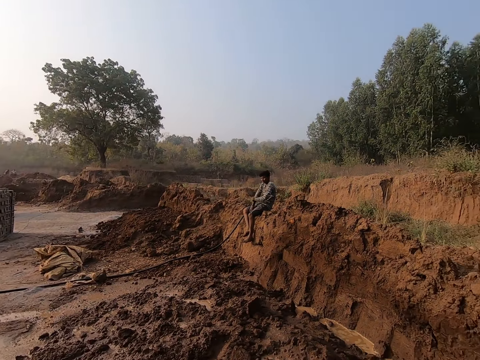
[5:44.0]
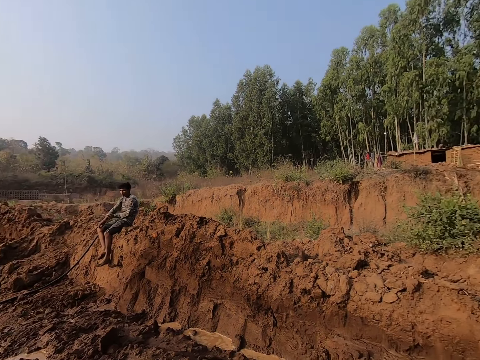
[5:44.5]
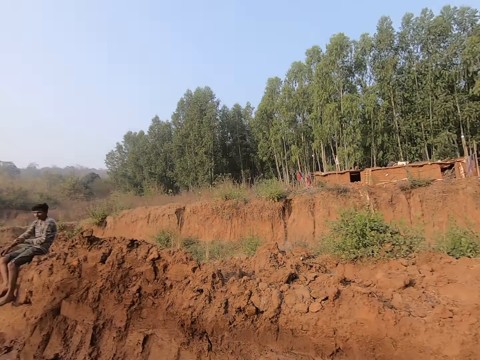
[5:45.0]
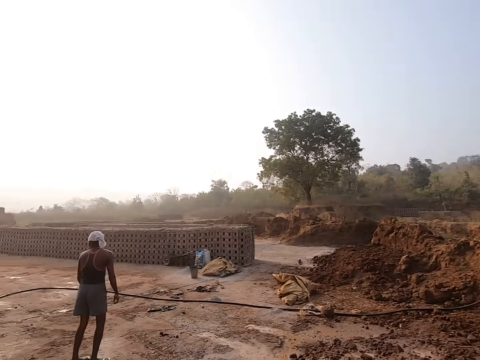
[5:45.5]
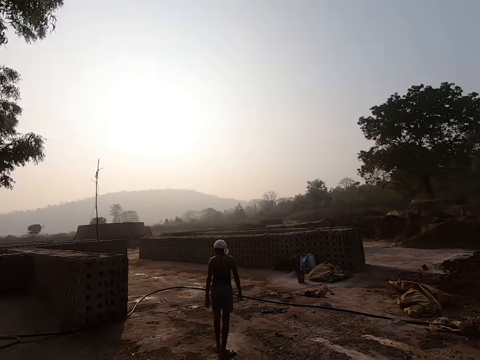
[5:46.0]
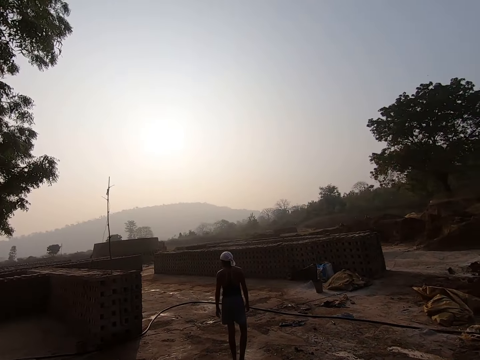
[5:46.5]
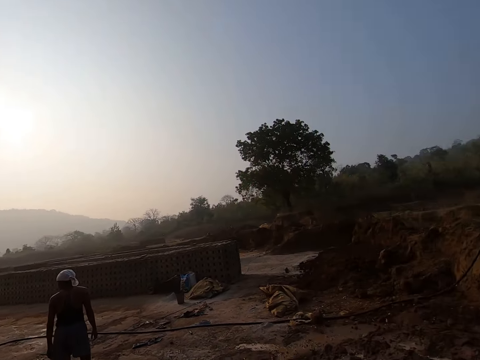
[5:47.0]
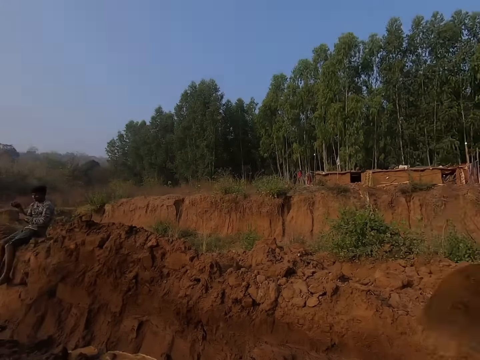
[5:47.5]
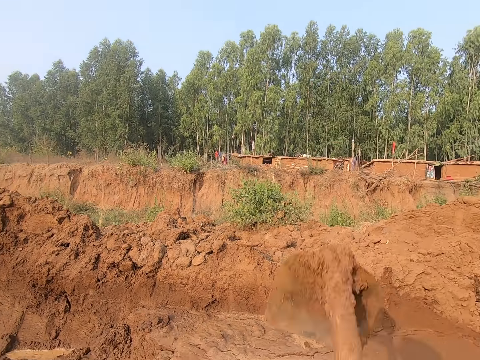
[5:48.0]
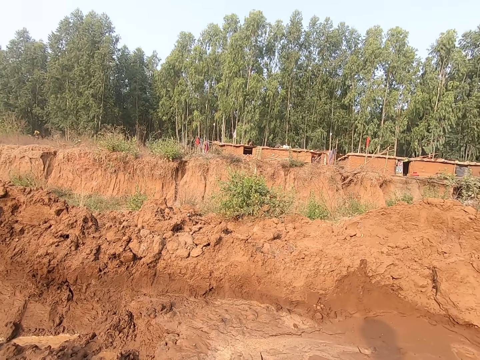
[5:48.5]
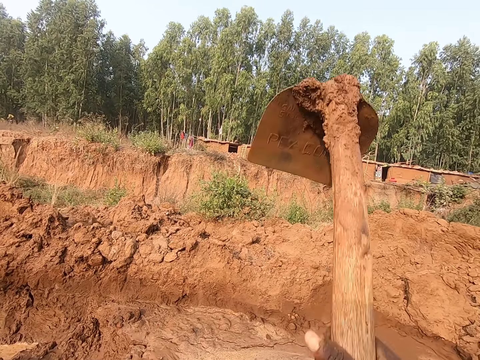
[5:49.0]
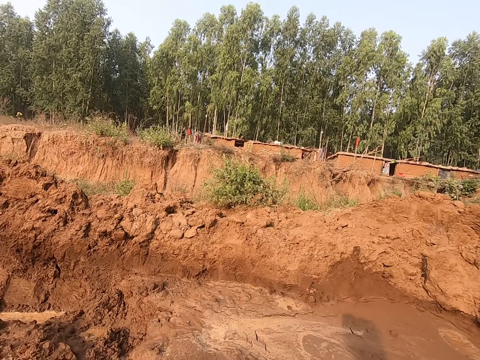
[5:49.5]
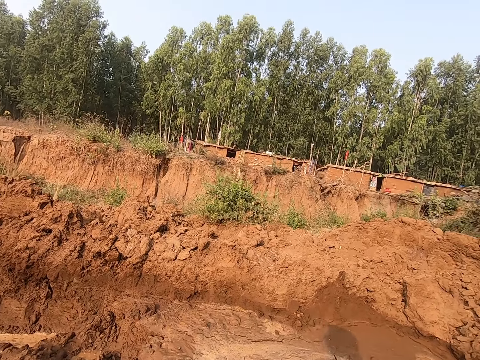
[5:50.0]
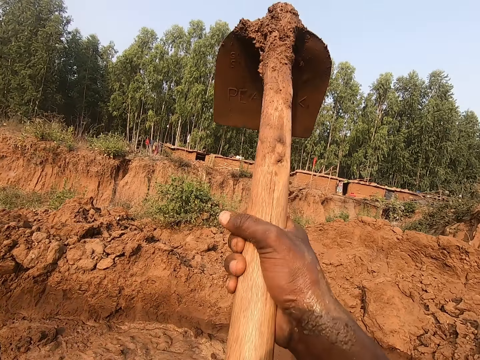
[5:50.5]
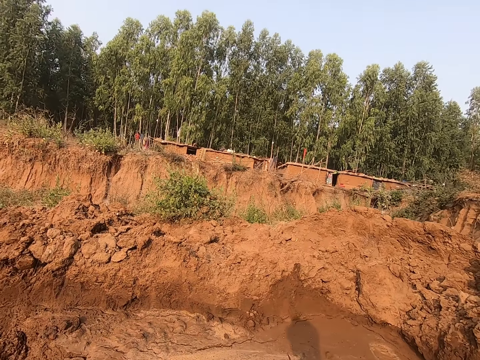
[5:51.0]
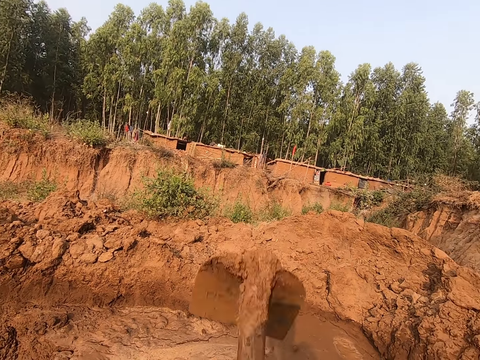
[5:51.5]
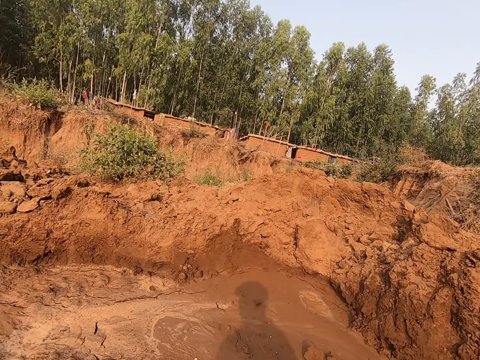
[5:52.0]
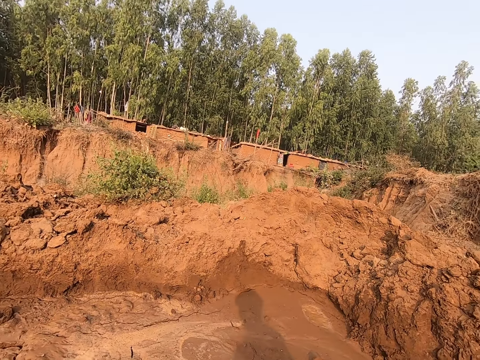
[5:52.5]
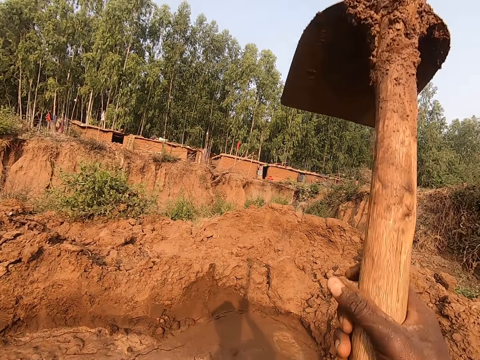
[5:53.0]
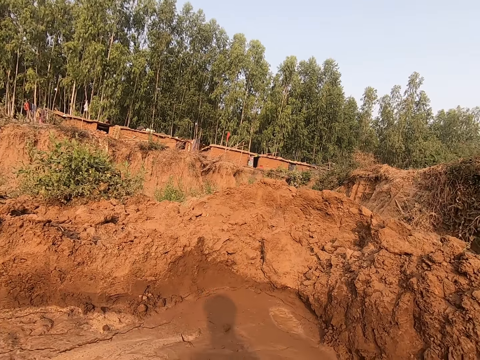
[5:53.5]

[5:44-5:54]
Another boy walks on the ground. The camera wearer digs the ground with the hoe in both hands in the farm.

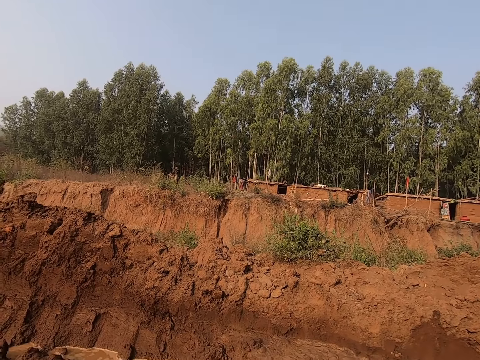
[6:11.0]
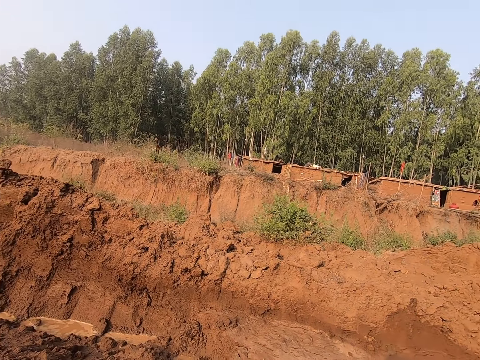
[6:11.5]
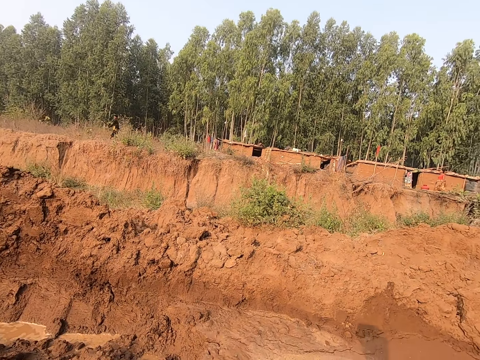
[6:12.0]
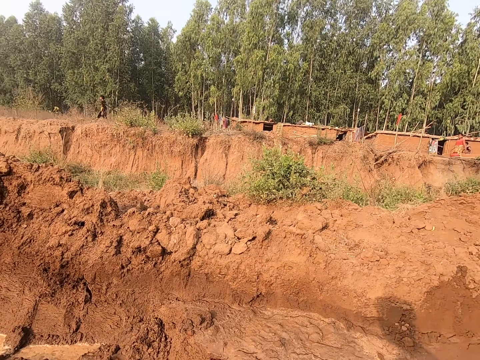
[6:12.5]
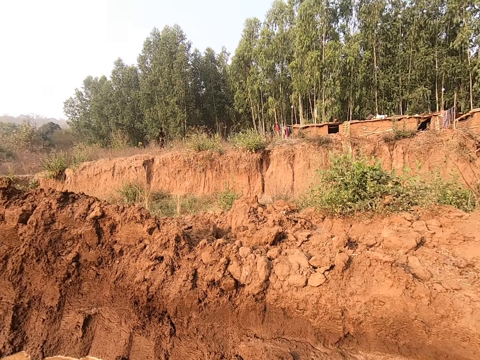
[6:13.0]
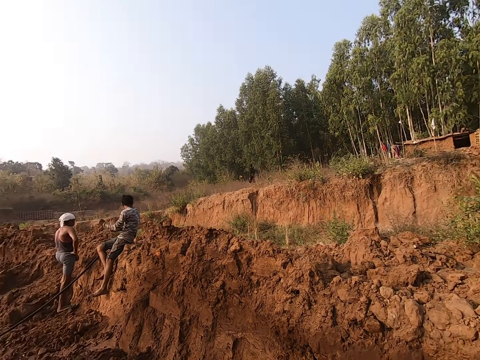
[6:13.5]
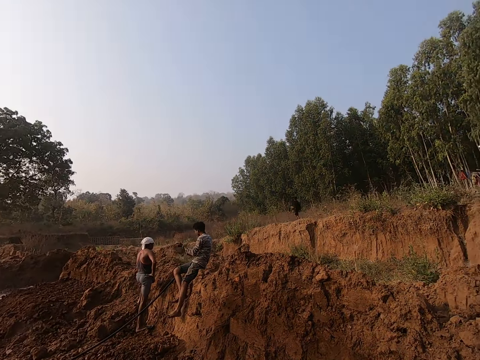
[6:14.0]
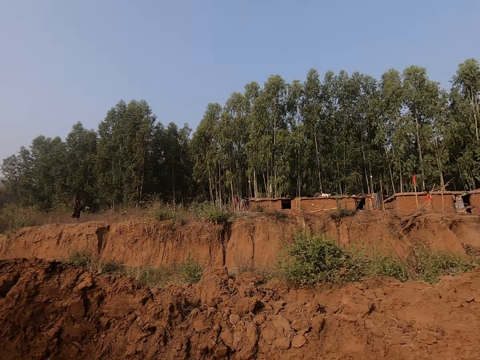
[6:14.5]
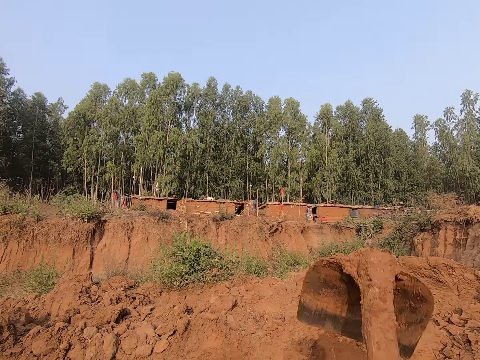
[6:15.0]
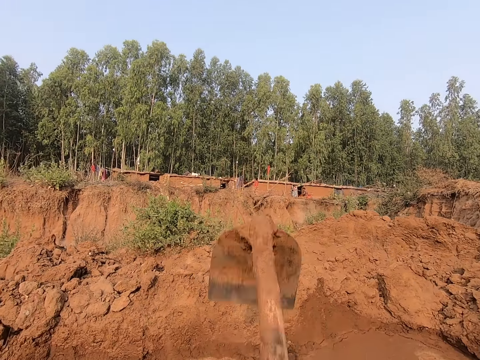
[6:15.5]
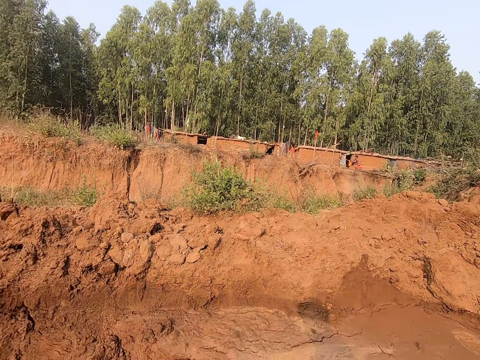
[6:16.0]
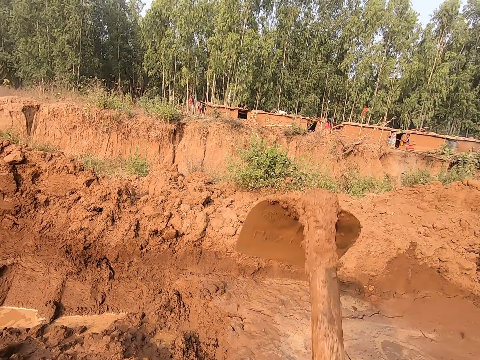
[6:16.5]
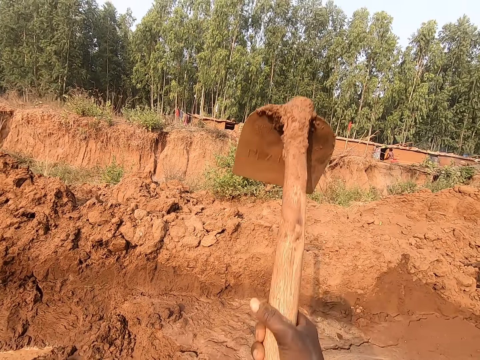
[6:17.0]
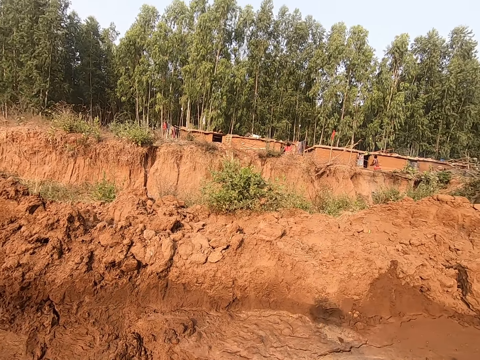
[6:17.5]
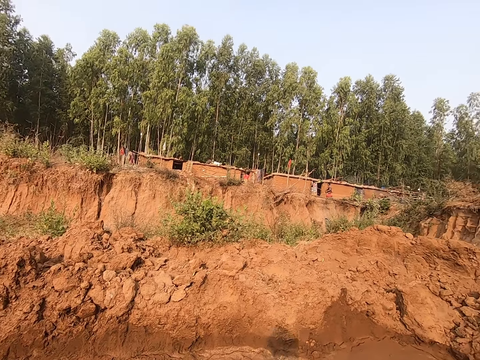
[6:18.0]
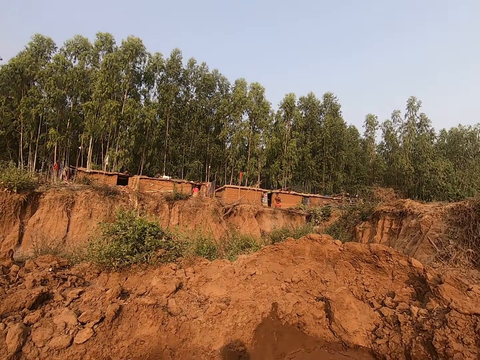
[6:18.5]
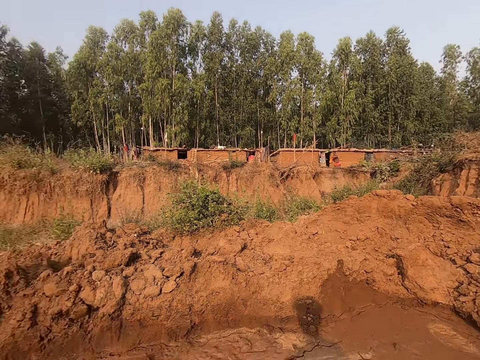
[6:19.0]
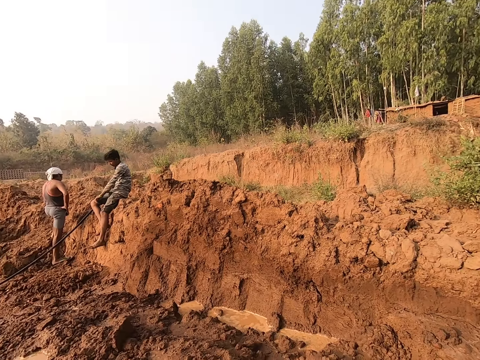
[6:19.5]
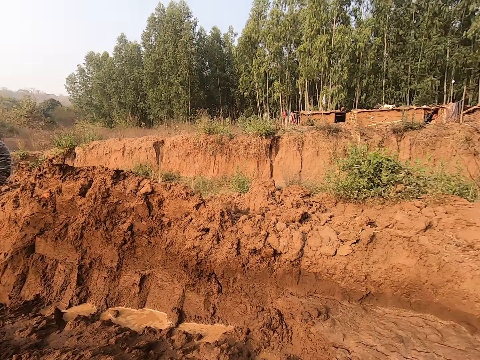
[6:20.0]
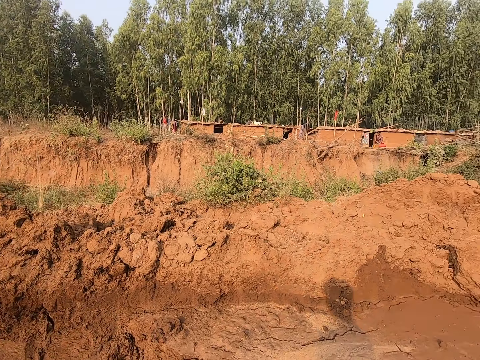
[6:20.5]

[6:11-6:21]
The camera wearer looks around the field. They dig mud in the farm.

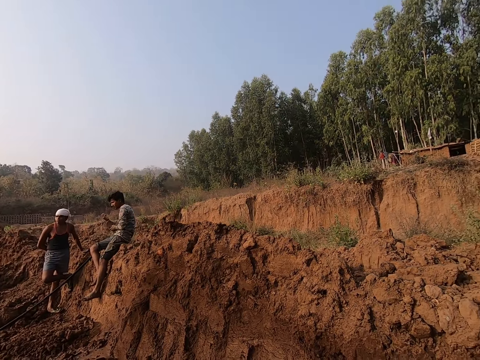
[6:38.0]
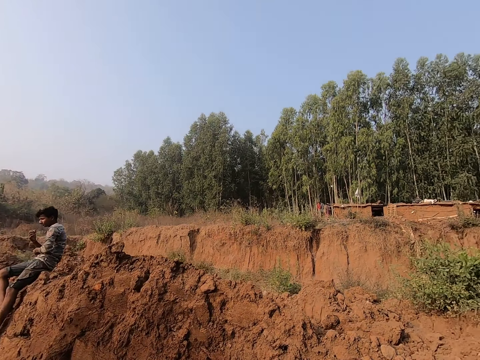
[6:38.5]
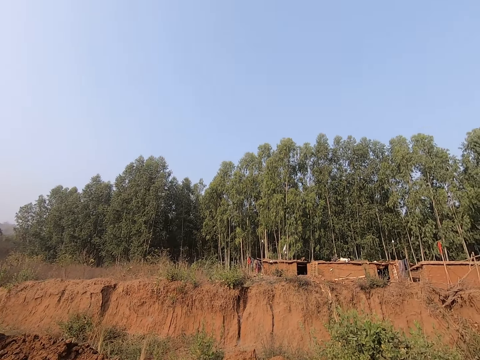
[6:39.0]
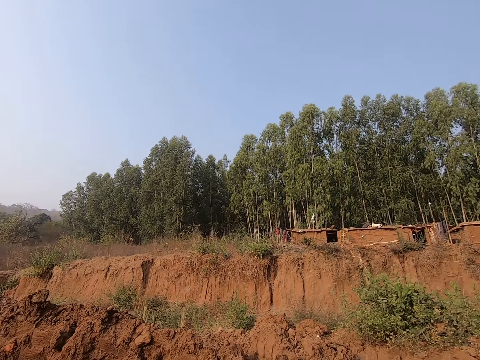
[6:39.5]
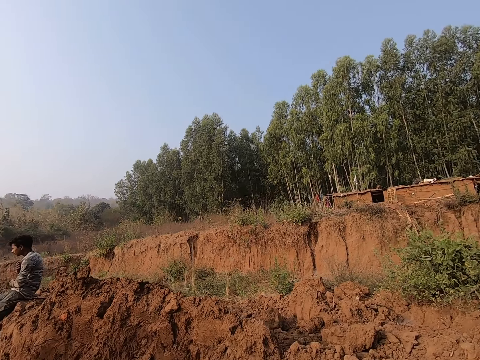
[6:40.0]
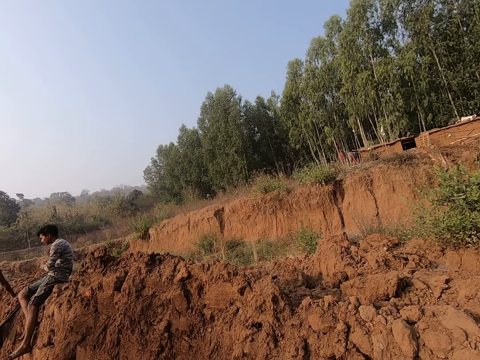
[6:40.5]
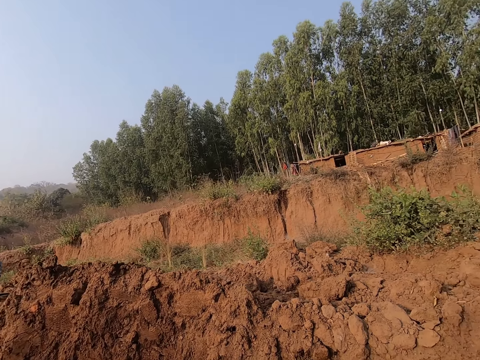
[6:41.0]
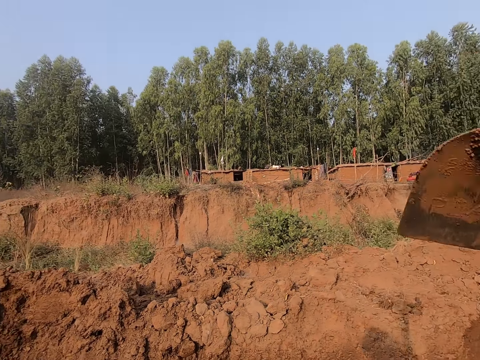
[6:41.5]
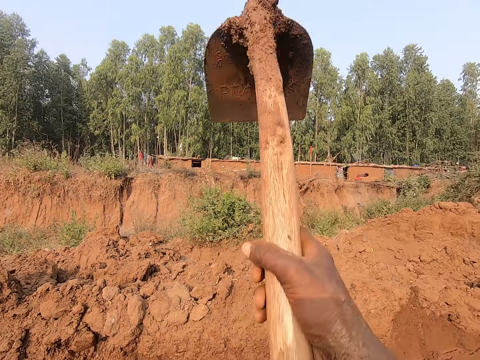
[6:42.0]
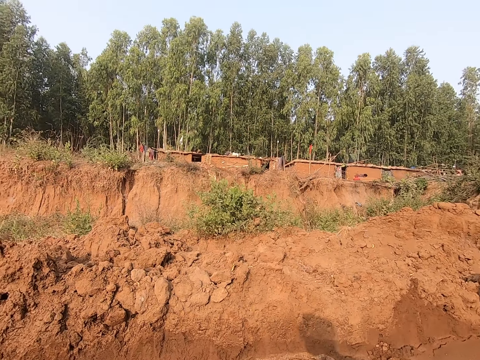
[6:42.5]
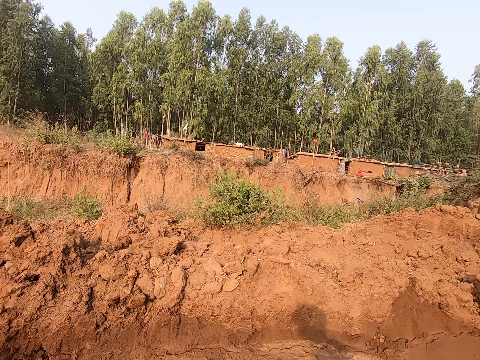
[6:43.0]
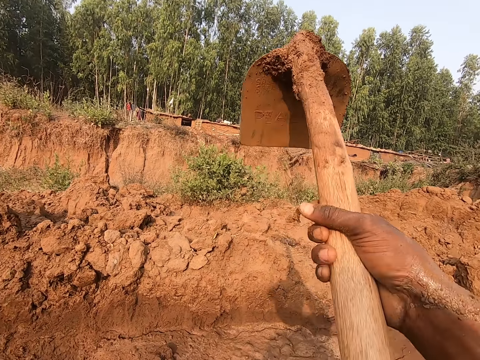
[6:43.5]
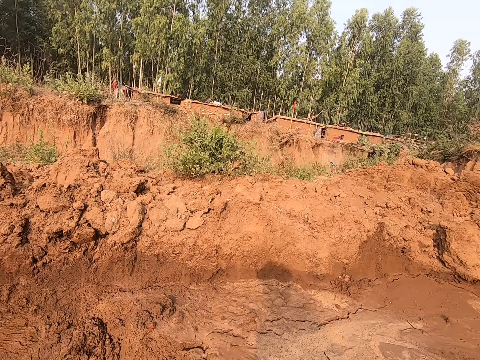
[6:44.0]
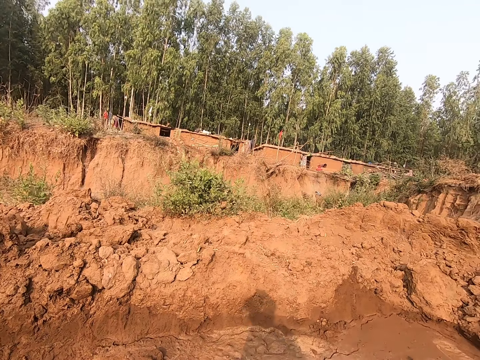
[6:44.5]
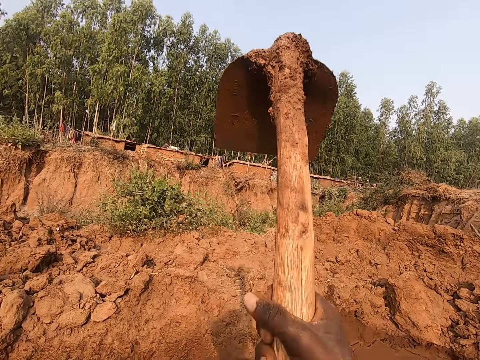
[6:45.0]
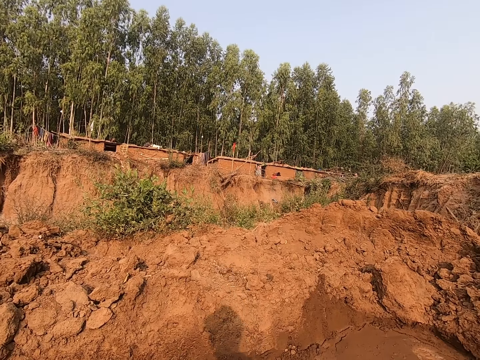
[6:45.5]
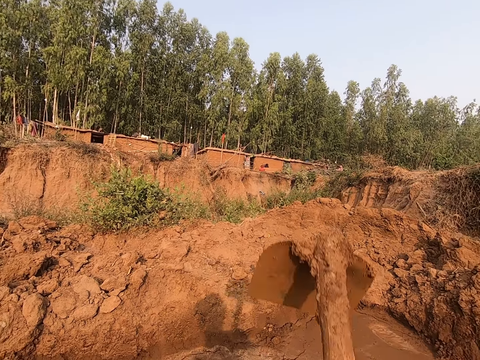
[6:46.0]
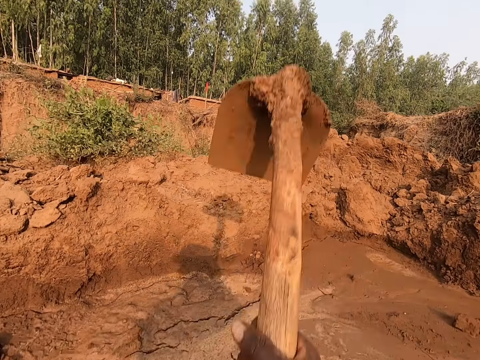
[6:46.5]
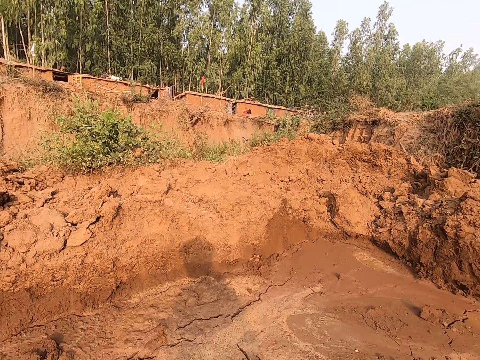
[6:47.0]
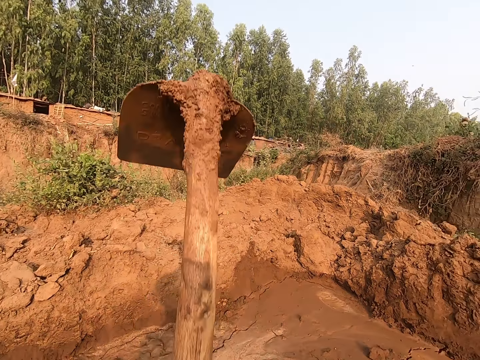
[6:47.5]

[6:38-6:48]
The camera wearer talks to the boy. They dig the ground with the hoe in both hands.
